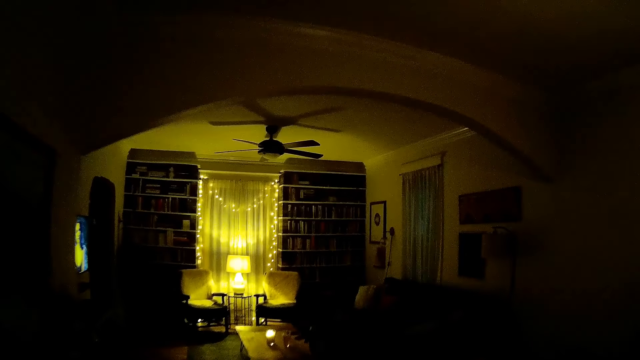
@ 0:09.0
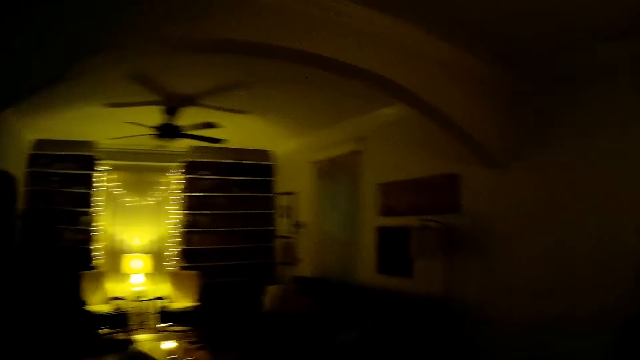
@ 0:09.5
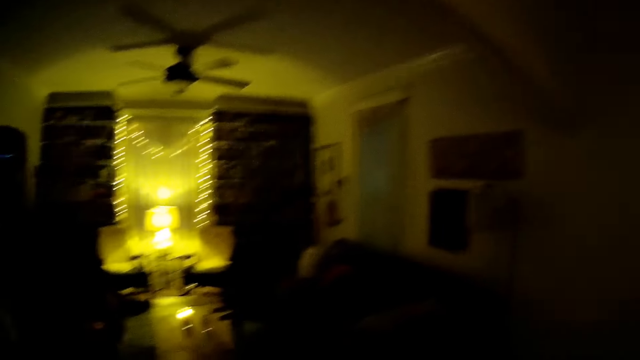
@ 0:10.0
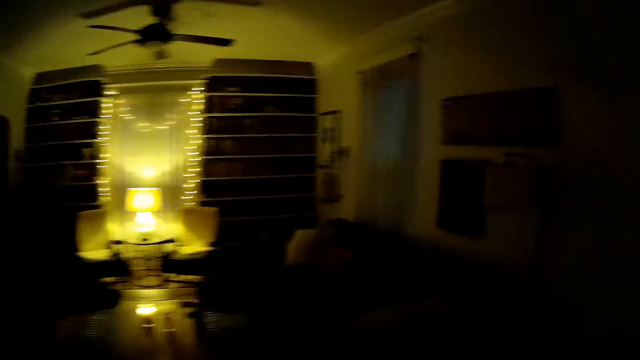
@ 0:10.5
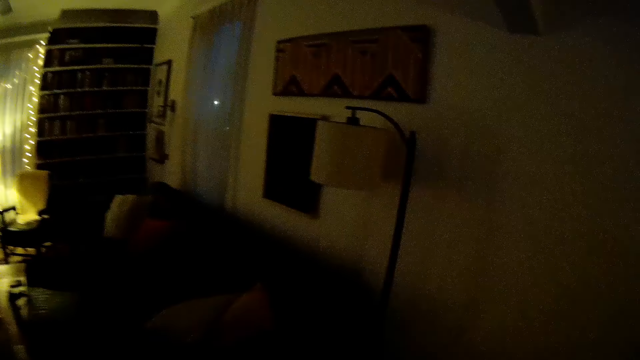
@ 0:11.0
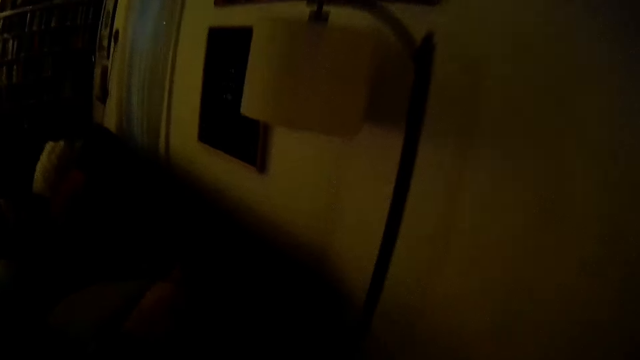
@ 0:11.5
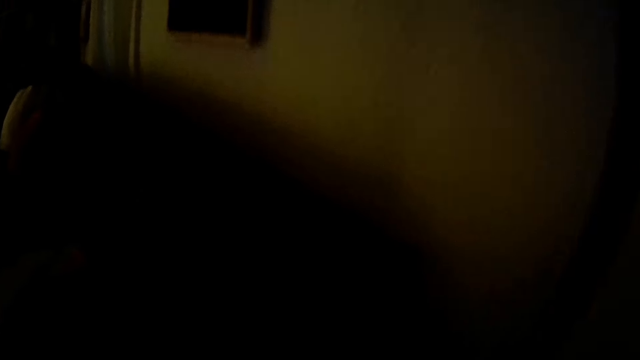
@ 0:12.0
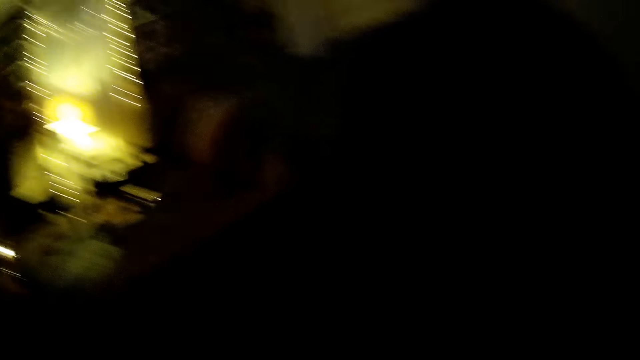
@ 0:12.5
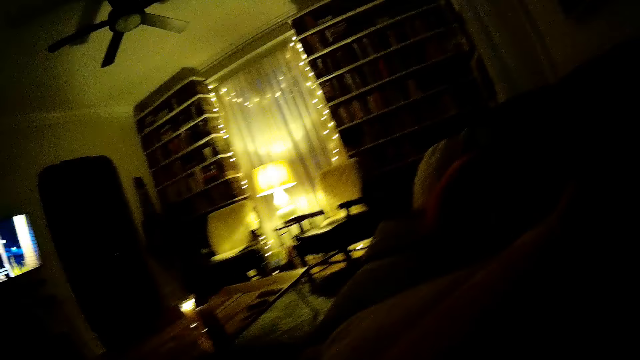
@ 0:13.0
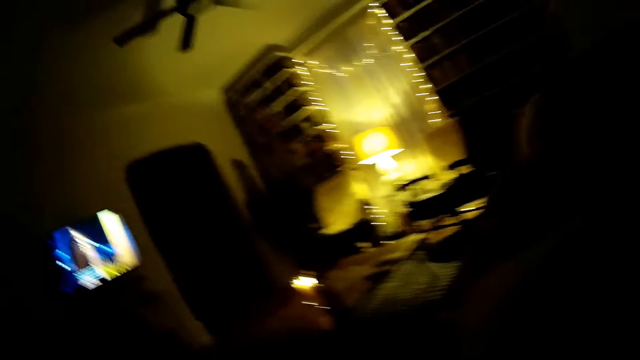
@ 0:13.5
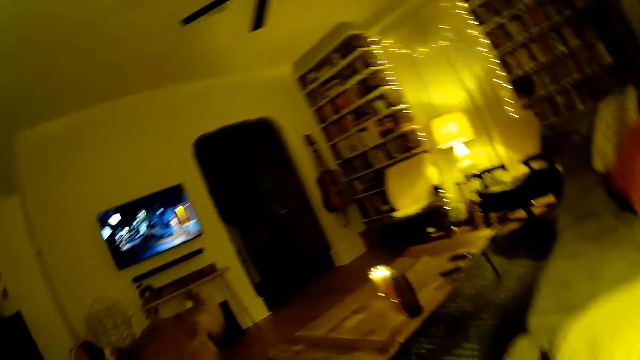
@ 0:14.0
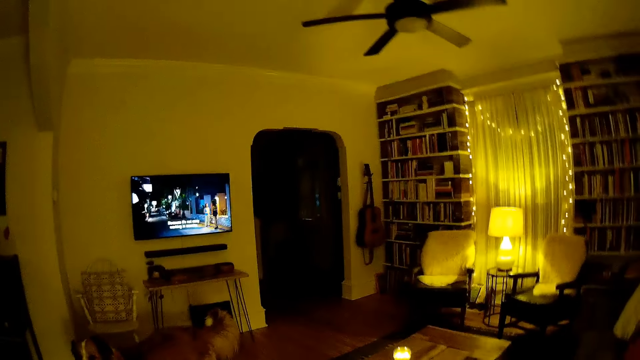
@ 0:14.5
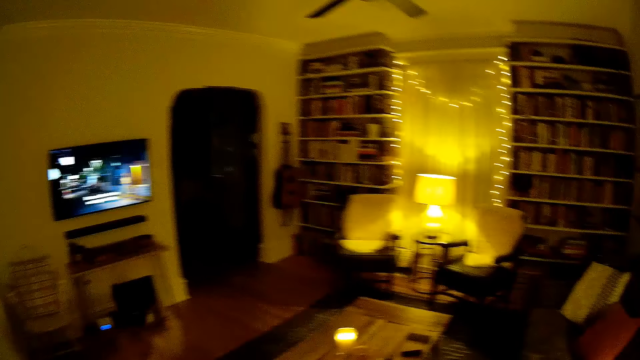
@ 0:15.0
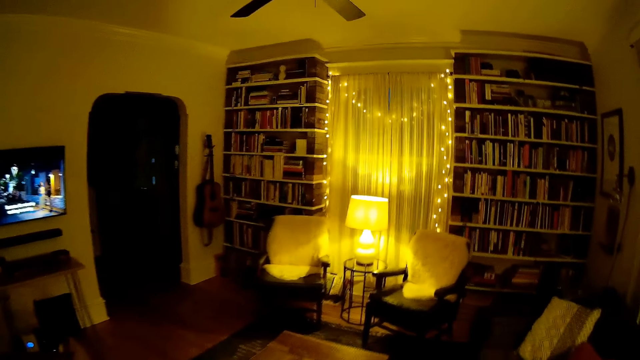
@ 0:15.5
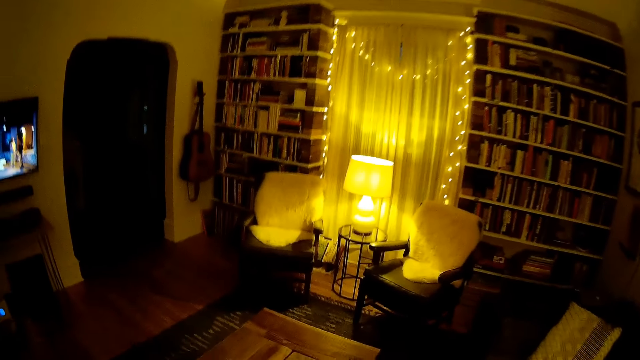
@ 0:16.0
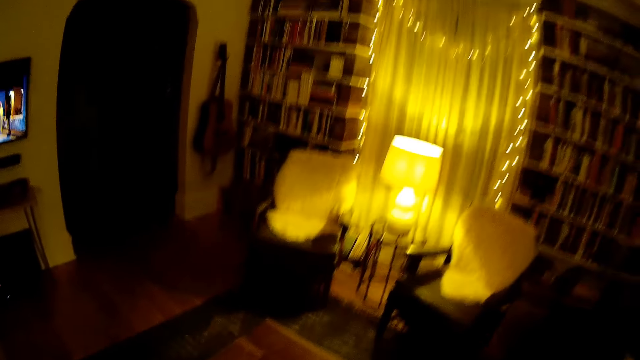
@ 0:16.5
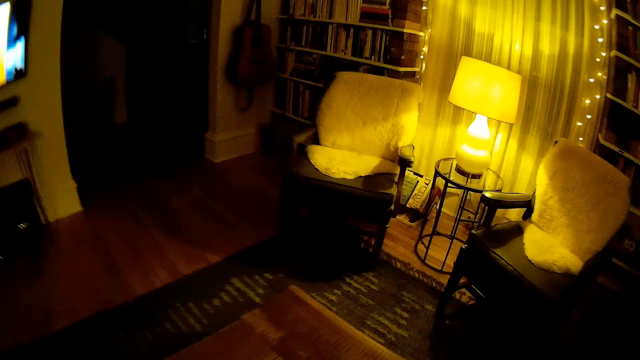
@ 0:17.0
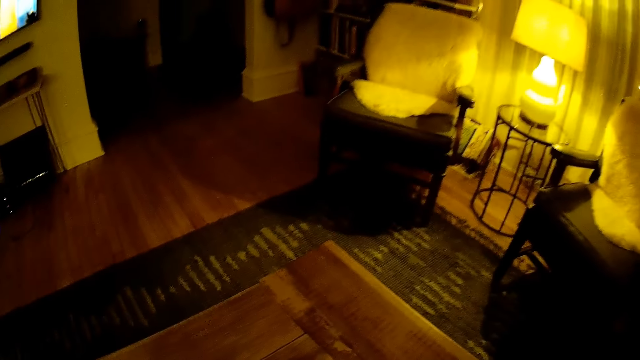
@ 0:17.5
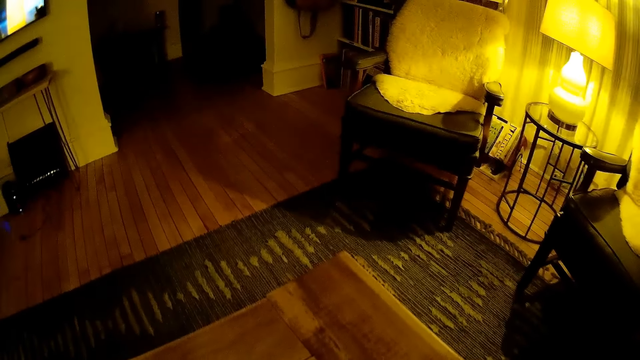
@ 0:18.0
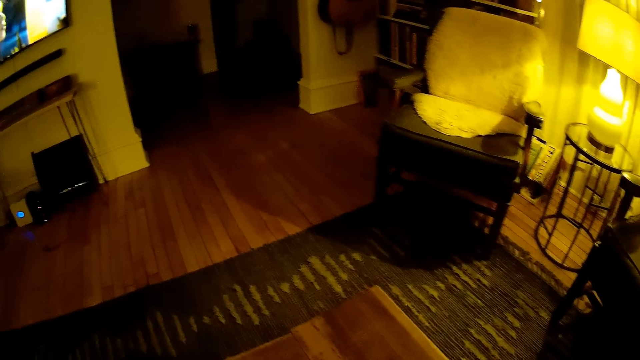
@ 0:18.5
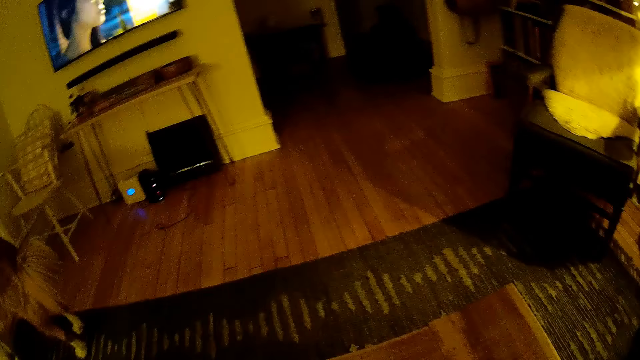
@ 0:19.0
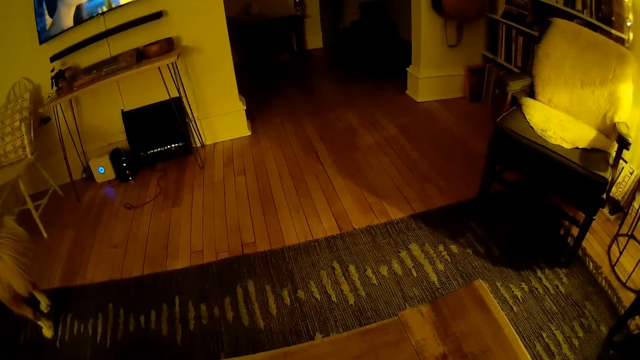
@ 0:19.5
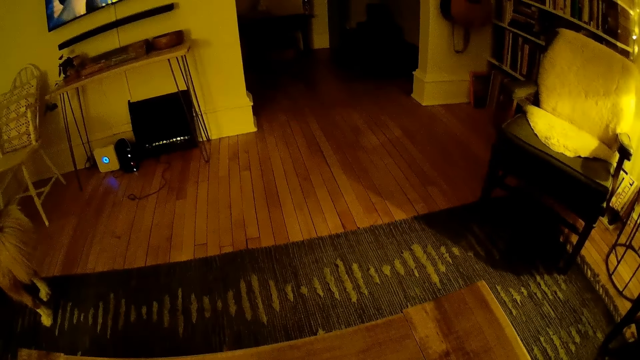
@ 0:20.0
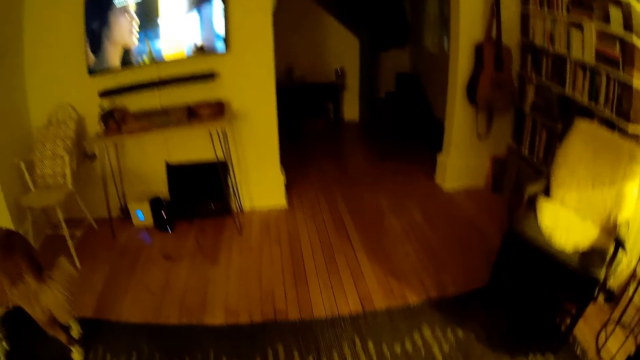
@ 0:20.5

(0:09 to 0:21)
The camera wearer walks along the sitting room. They light up the light.

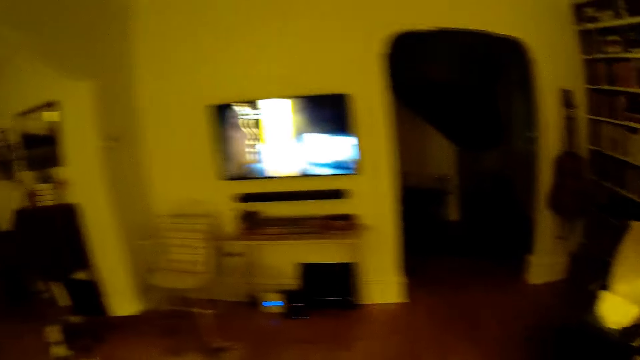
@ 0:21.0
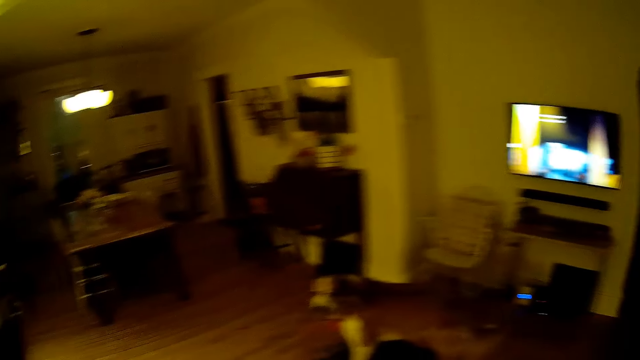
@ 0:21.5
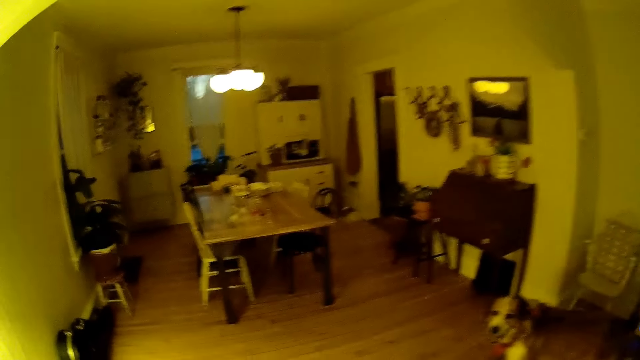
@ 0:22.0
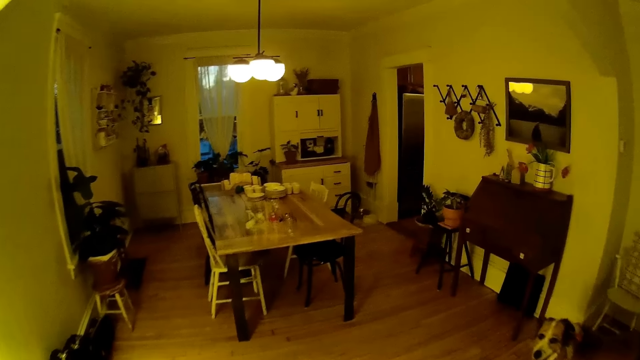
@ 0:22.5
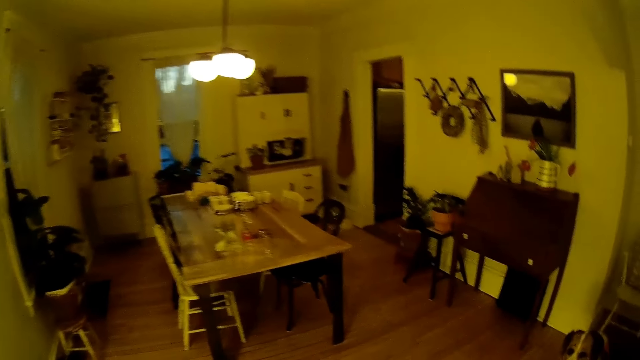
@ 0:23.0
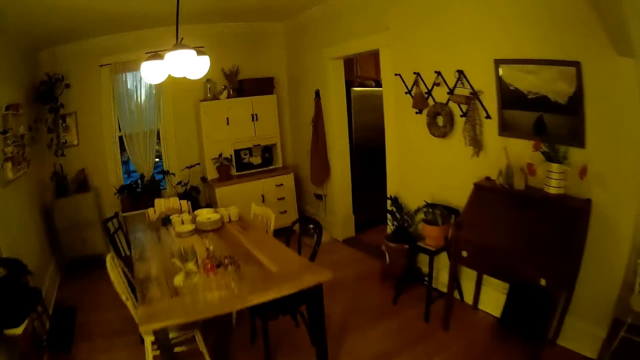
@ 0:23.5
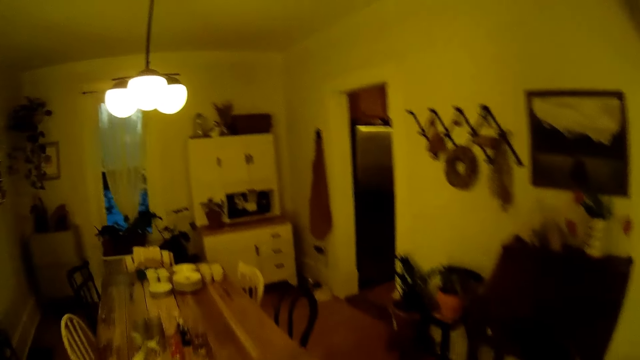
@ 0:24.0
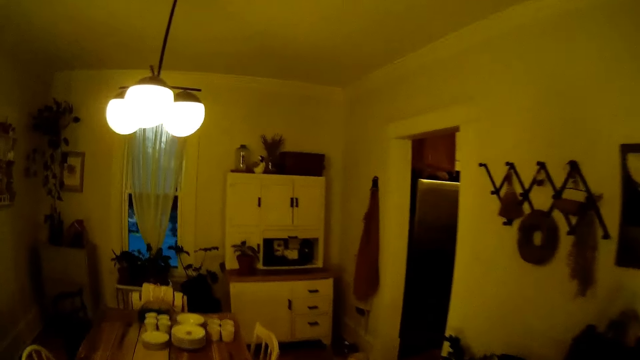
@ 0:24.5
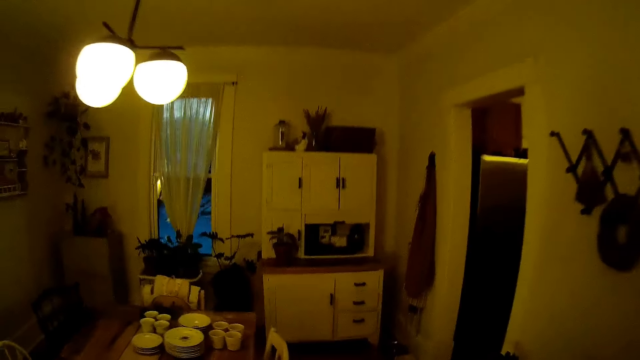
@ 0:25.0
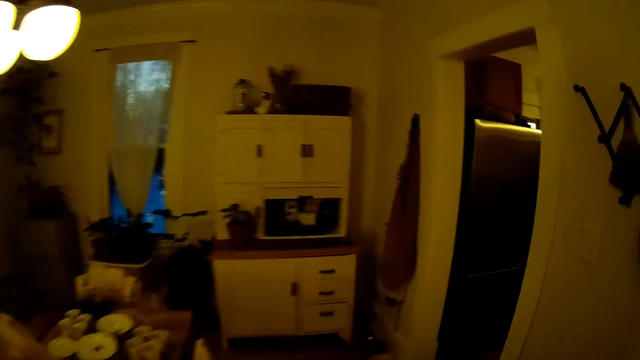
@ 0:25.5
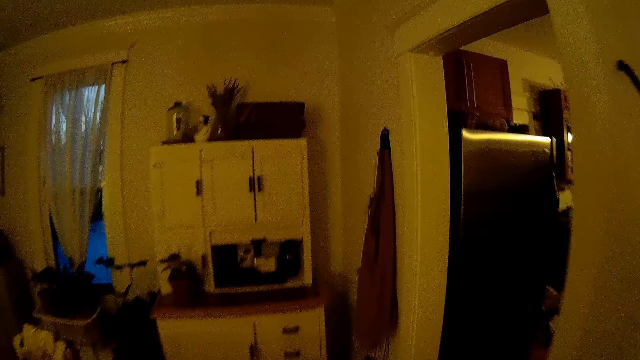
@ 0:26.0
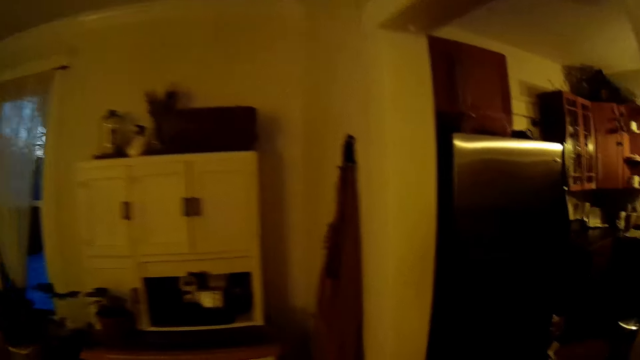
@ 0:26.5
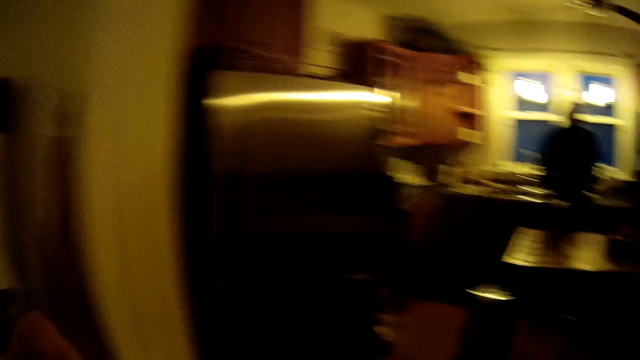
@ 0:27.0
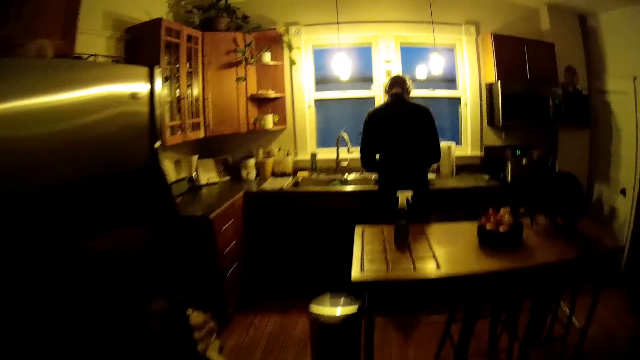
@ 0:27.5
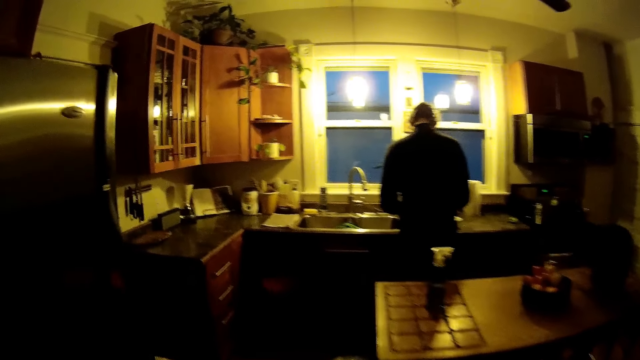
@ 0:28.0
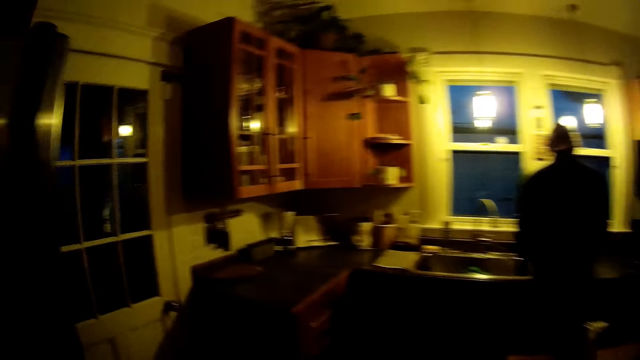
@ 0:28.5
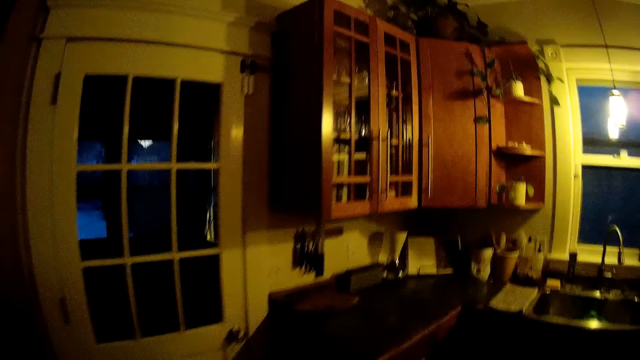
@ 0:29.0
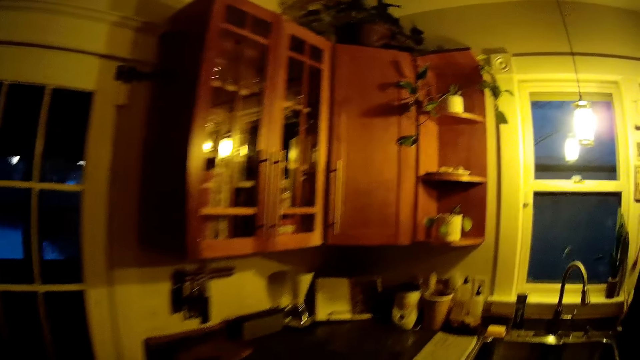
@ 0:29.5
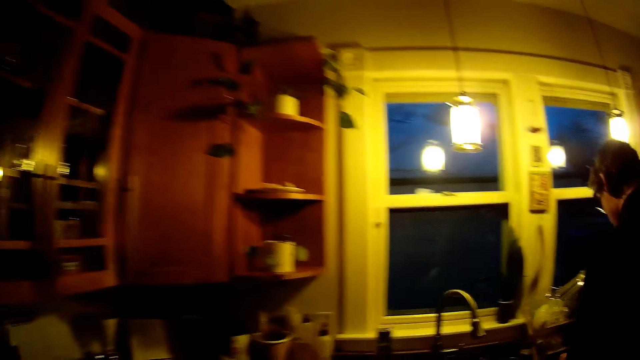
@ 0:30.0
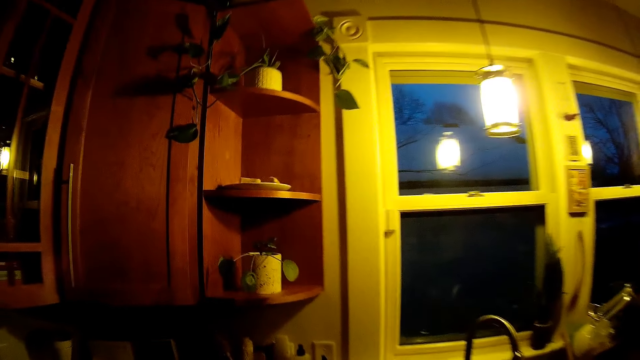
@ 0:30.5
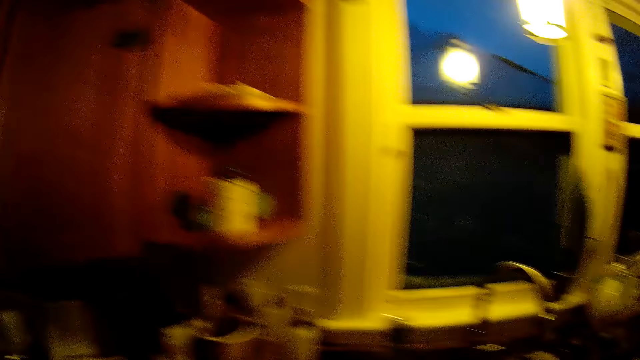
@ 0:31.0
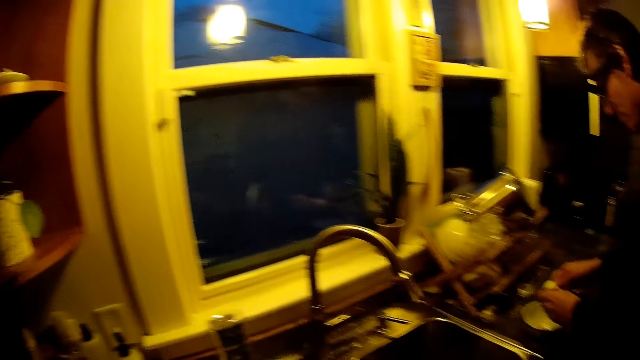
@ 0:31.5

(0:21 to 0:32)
The camera wearer looks at the table then walks at the table. They move towards the kitchen from the living room. They enter the kitchen.
